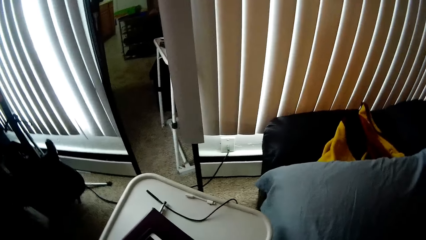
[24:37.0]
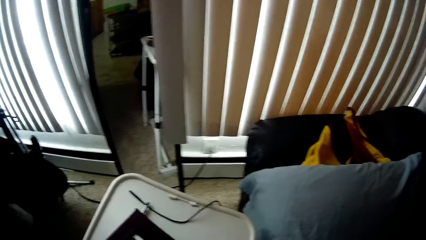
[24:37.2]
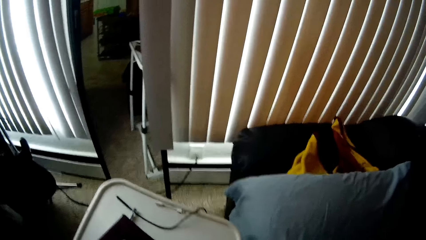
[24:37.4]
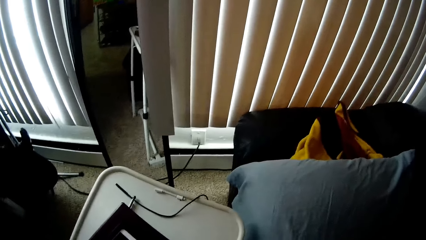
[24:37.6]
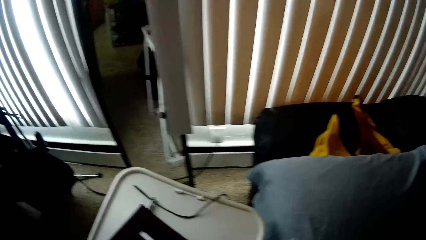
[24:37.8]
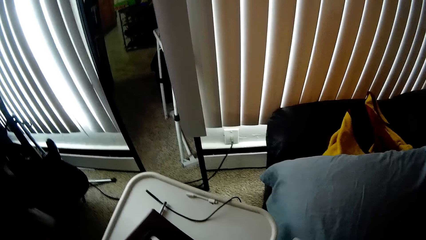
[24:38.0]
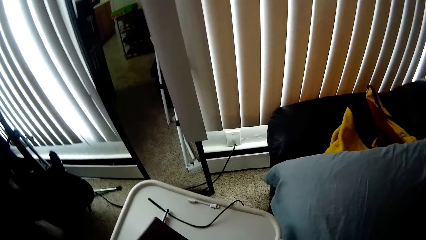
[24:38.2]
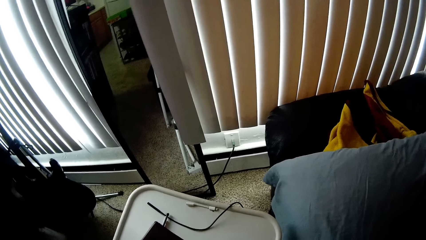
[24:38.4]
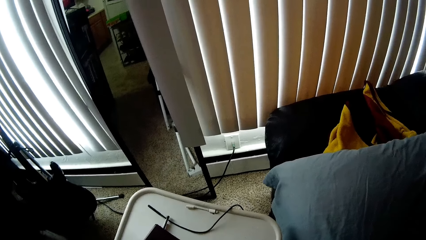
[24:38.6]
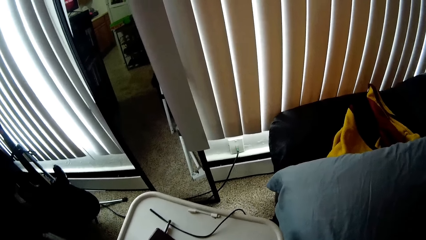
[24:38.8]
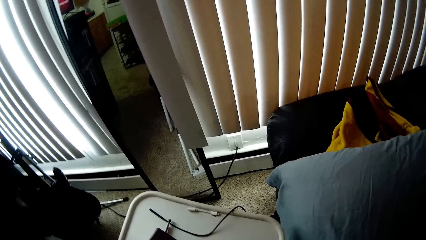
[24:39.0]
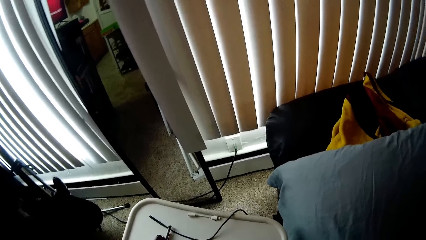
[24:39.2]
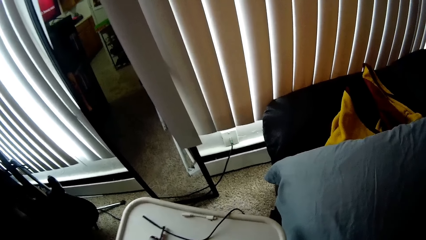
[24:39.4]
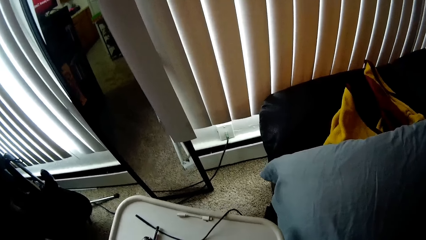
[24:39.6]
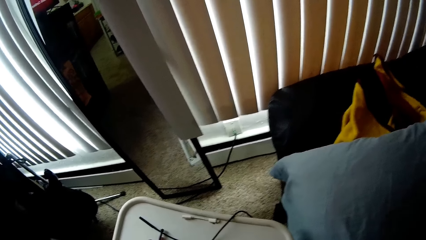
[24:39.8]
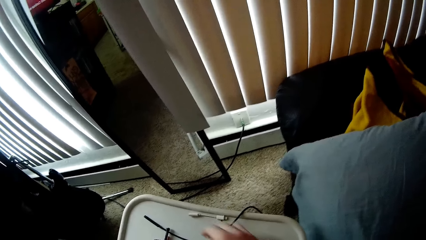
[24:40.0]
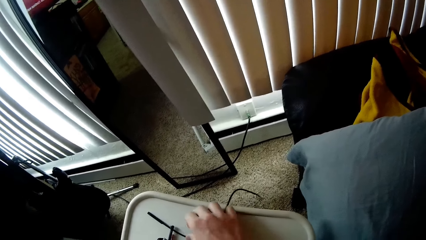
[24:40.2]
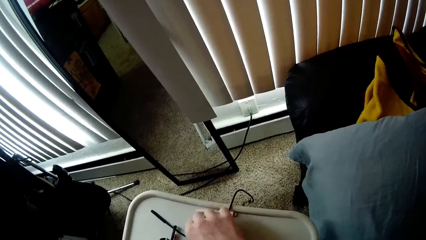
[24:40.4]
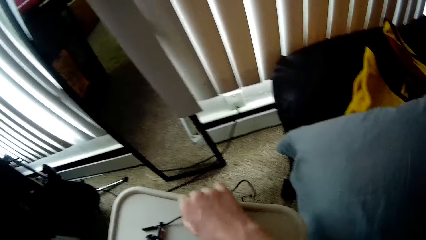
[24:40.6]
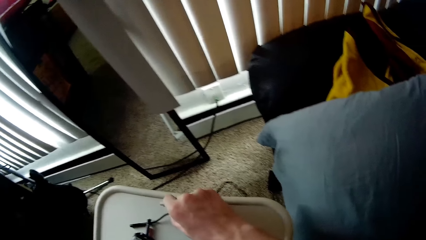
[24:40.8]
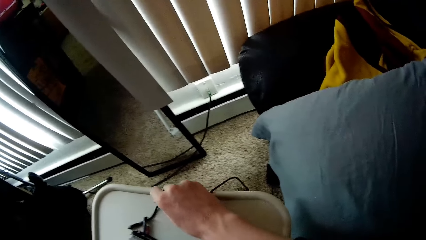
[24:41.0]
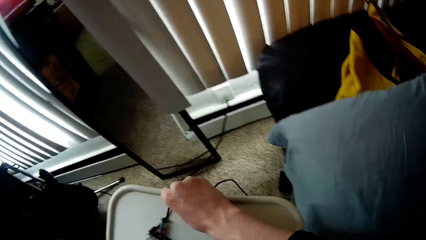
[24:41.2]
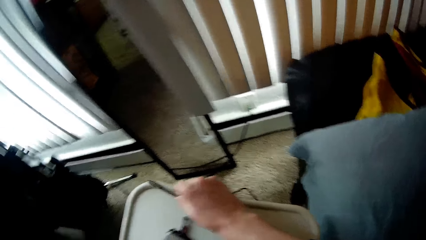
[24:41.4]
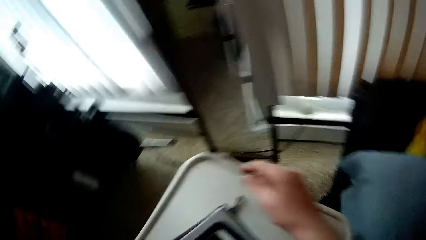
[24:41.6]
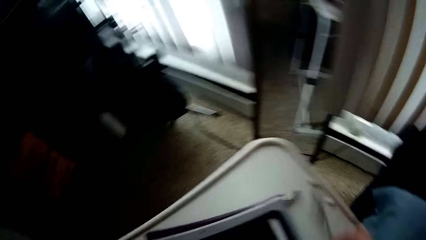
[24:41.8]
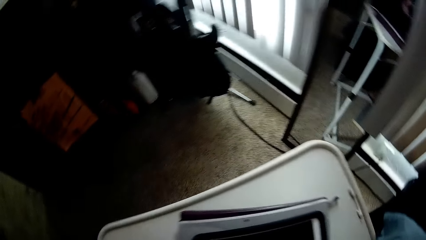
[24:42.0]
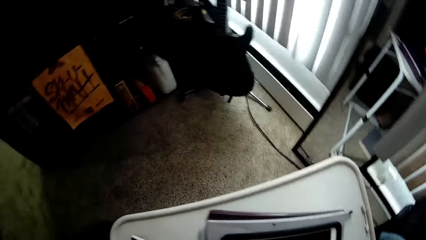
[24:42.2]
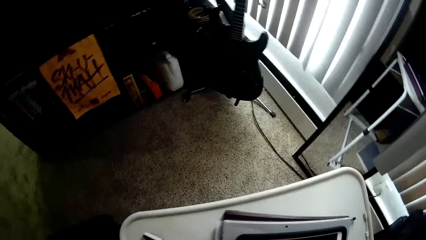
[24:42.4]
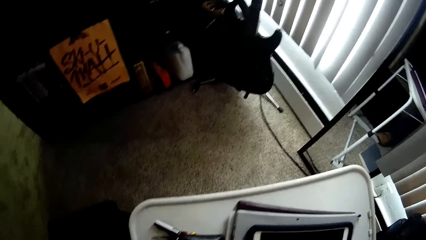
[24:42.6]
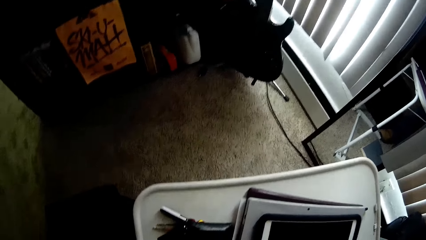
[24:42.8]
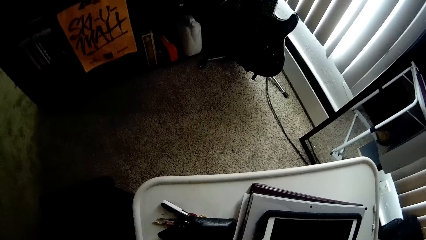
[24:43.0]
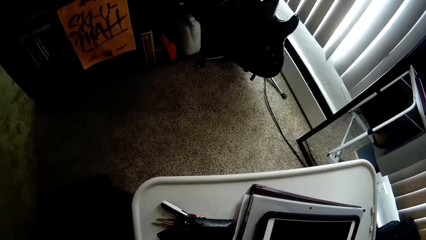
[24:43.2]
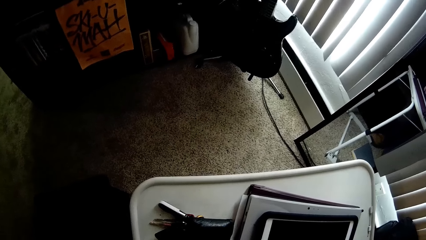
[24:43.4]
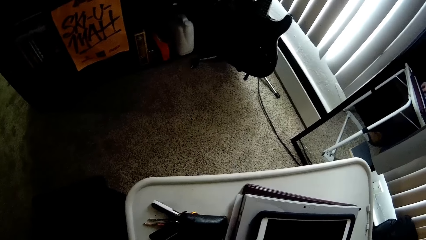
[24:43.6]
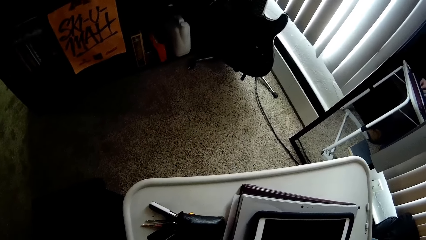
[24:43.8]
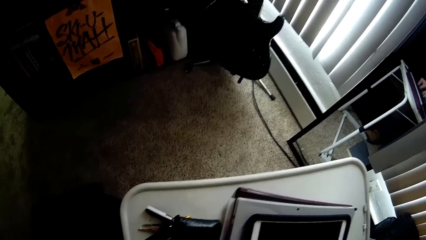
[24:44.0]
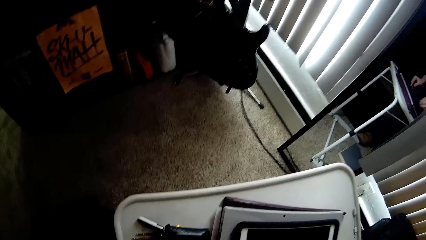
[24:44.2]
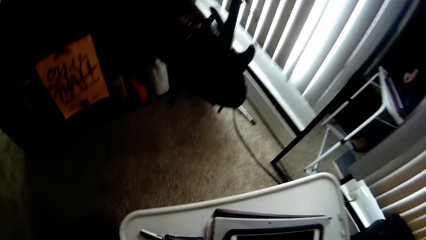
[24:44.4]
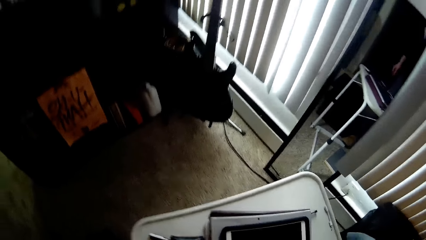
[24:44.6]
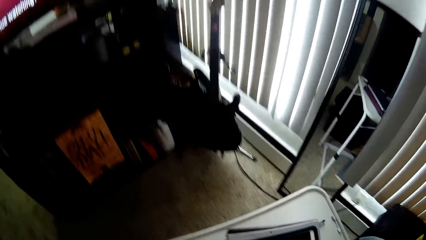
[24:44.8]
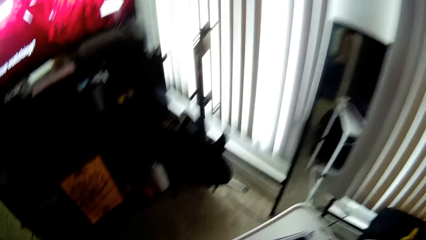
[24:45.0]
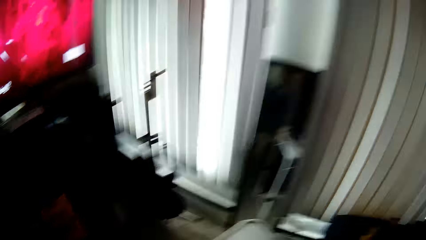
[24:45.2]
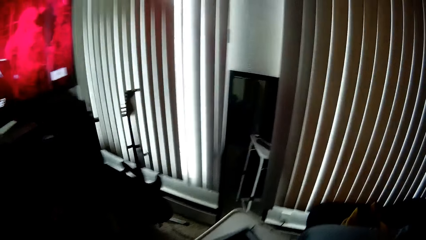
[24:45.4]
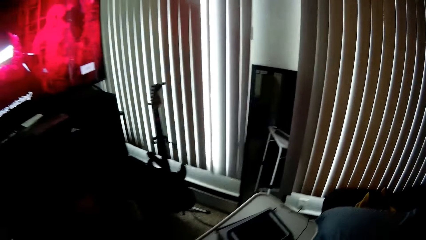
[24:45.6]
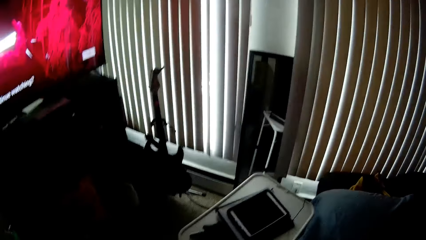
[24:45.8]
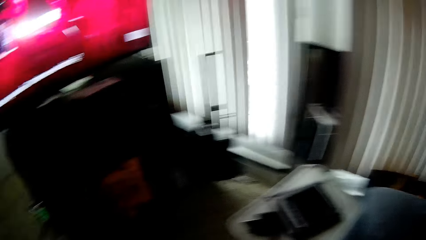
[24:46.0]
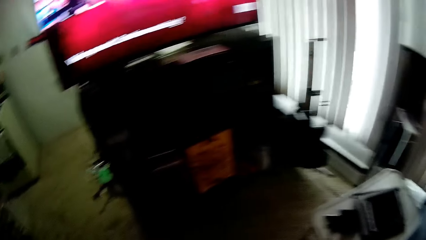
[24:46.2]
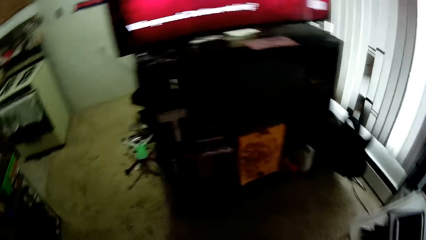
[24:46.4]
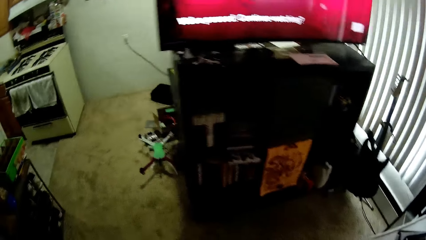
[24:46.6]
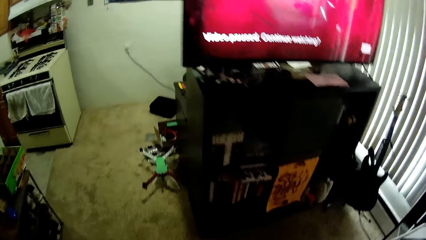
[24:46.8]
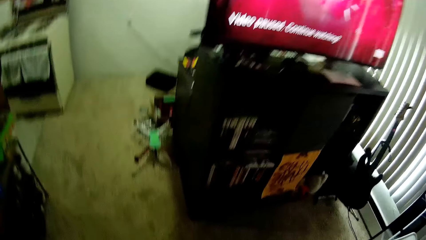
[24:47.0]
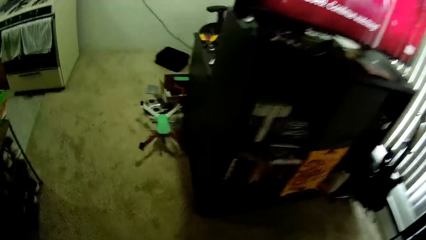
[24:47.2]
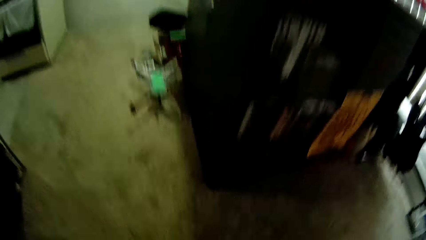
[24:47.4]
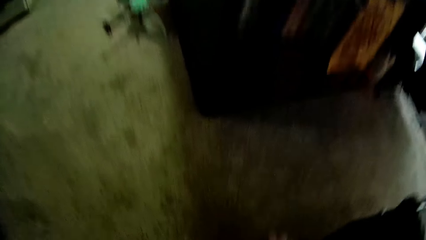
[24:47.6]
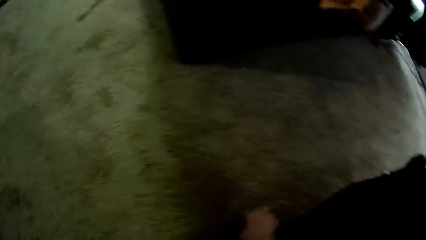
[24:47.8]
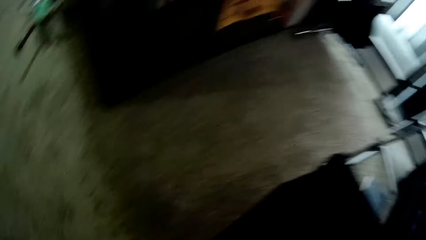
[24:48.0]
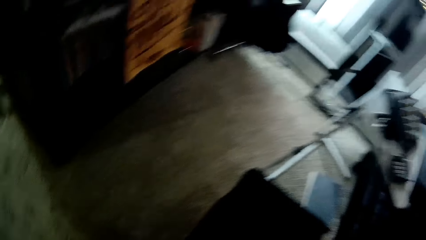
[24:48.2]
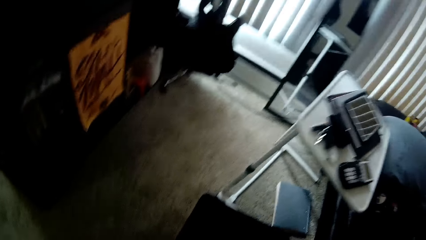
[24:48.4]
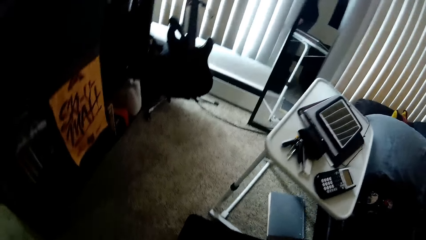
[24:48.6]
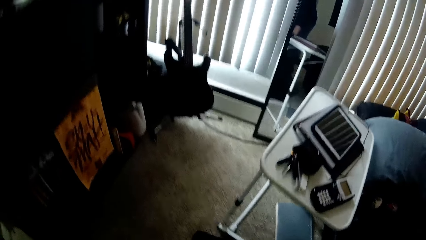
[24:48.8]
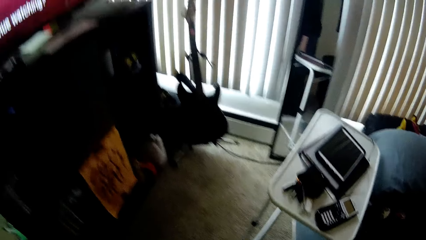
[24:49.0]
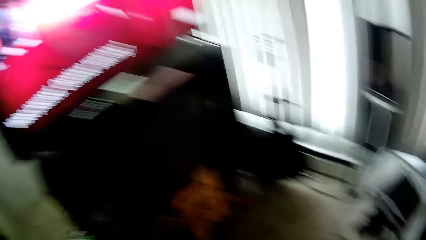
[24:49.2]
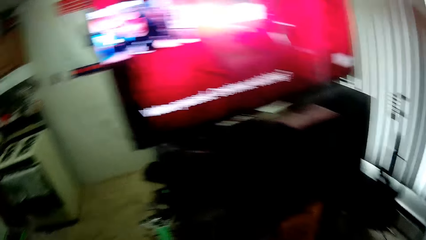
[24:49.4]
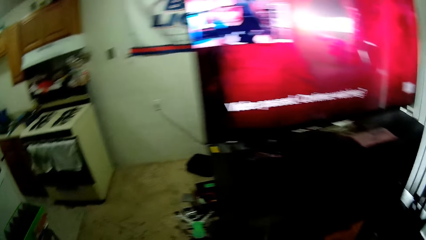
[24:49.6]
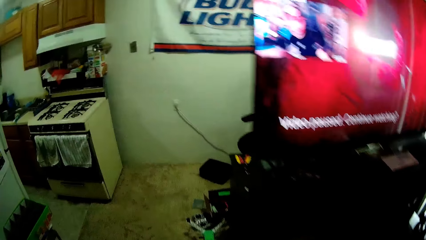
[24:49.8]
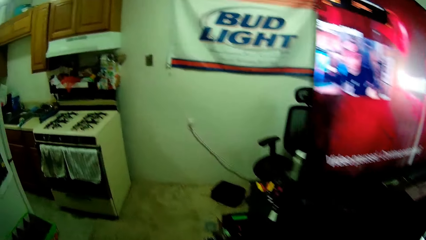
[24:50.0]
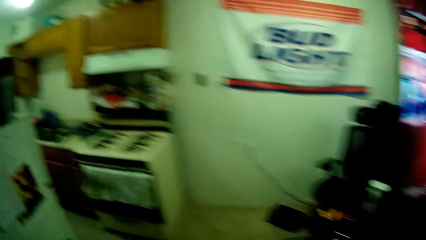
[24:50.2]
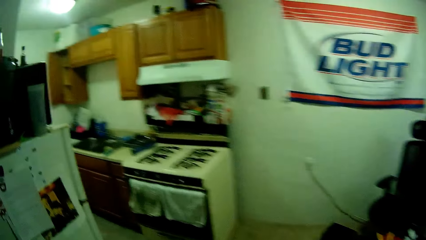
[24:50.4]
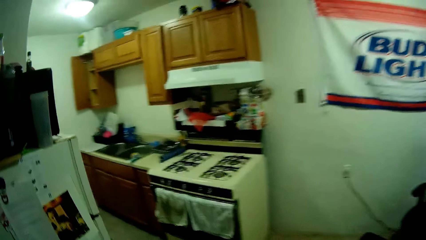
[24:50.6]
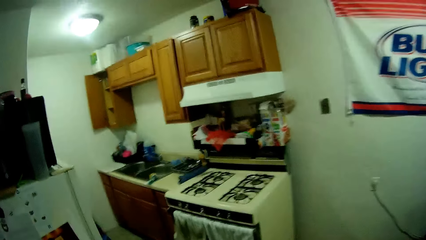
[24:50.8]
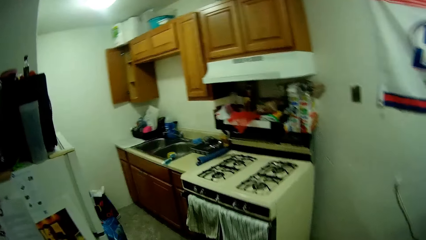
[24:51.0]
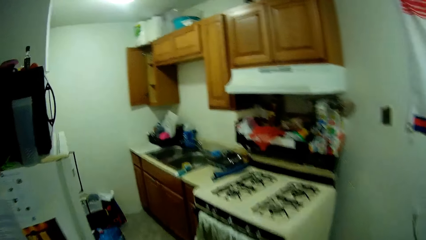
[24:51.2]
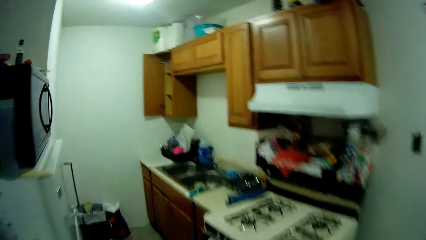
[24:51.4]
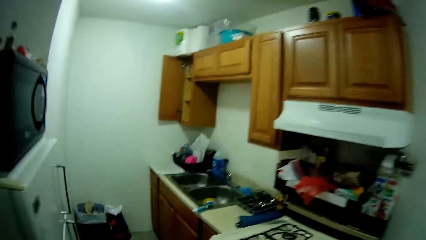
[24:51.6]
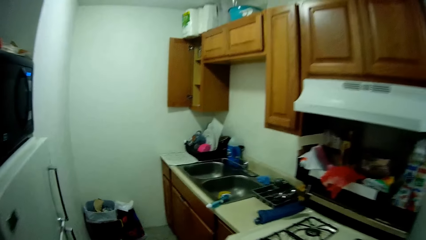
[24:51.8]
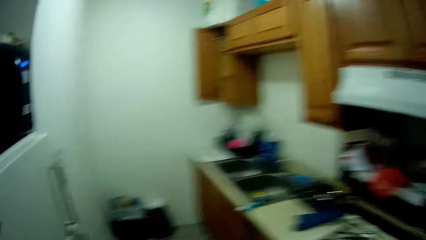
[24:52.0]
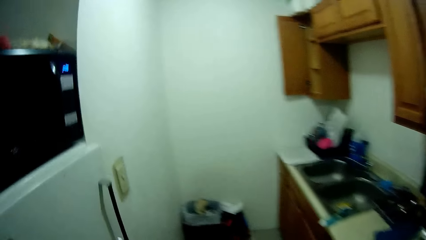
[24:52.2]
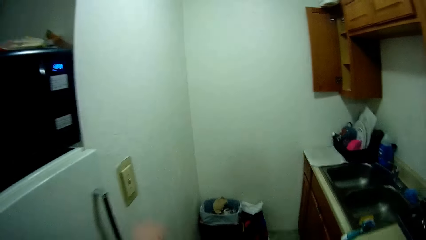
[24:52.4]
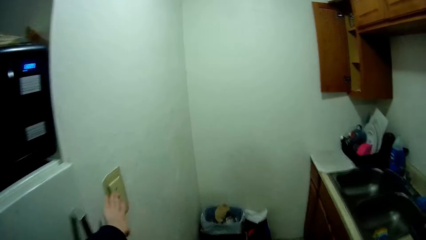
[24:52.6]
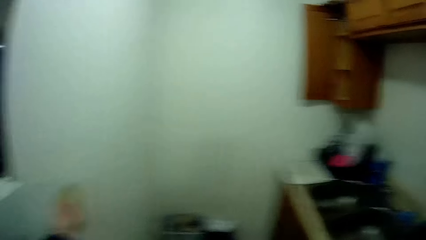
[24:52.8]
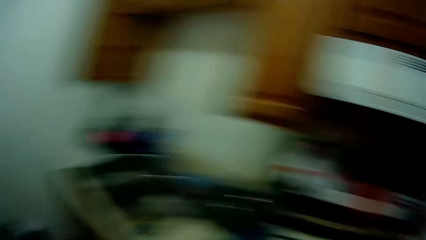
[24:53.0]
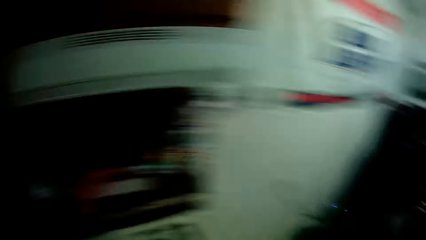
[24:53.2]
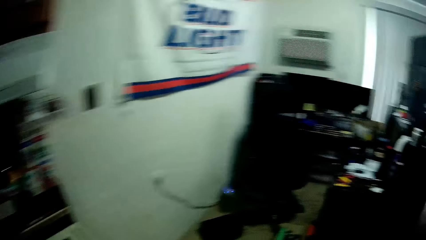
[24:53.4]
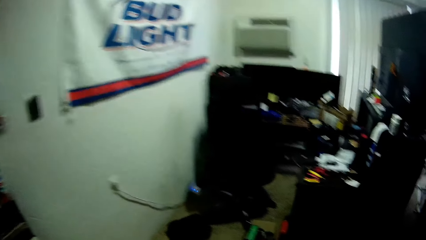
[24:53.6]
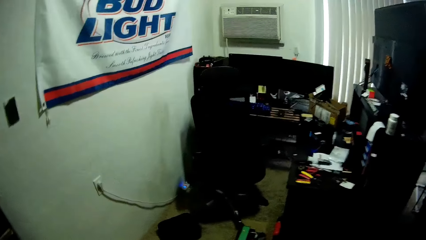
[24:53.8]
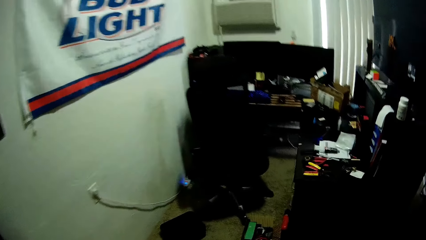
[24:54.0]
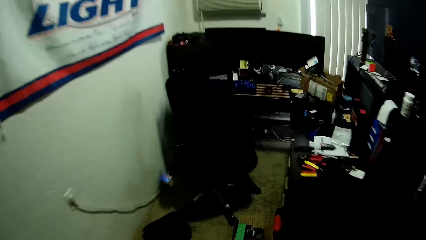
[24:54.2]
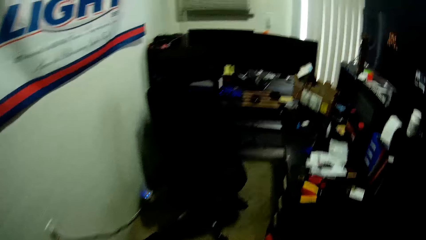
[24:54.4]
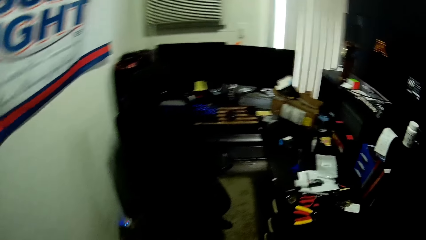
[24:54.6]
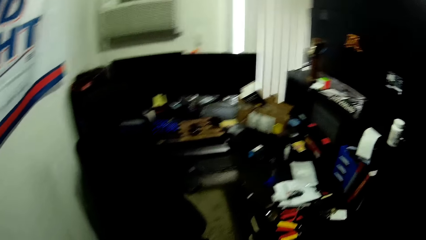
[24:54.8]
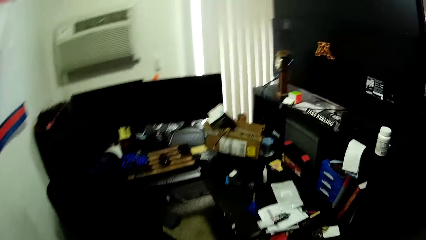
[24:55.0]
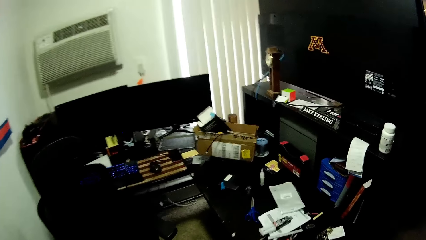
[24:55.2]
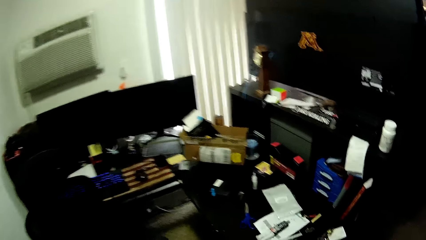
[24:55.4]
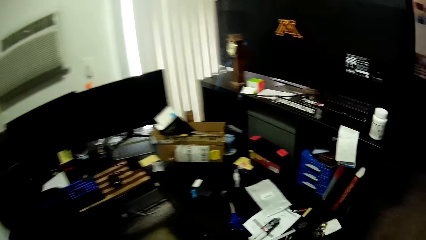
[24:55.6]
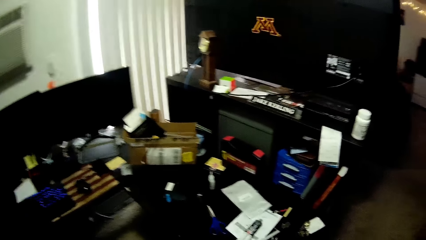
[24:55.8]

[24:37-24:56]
The camera wearer holds the charging phone cable. They walk in the apartment. They enter into the kitchen. They press the socket gun.
